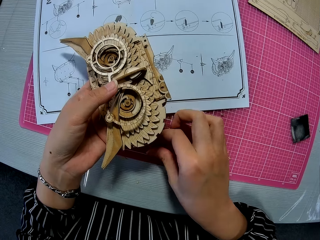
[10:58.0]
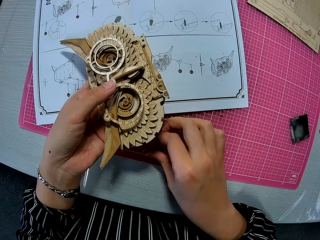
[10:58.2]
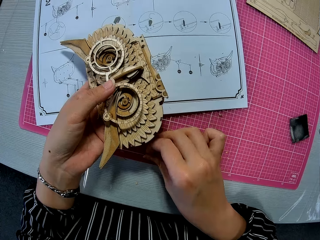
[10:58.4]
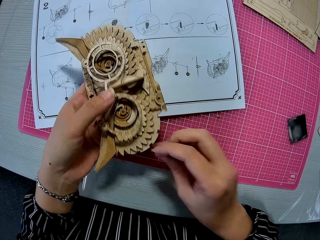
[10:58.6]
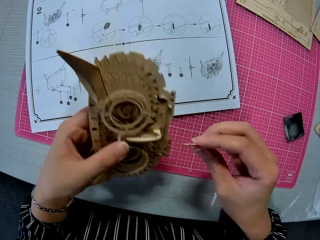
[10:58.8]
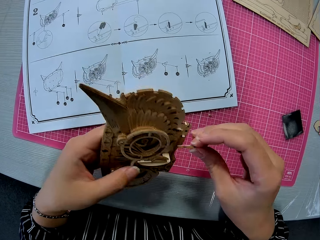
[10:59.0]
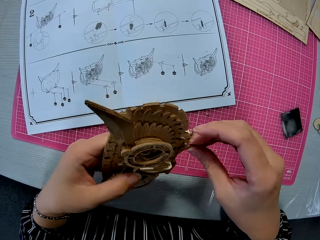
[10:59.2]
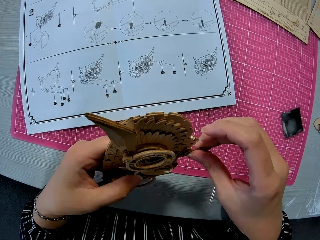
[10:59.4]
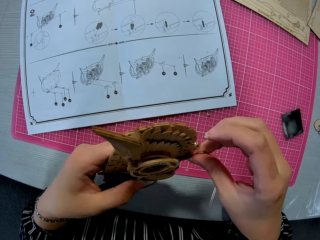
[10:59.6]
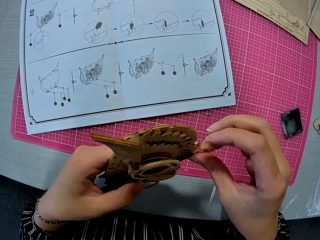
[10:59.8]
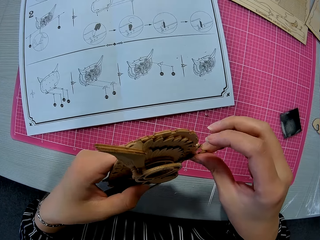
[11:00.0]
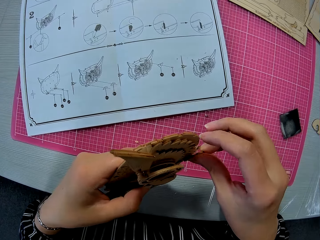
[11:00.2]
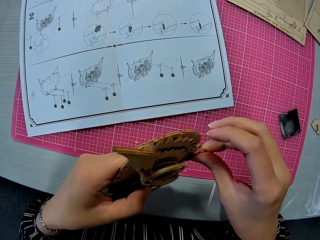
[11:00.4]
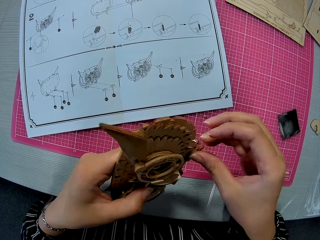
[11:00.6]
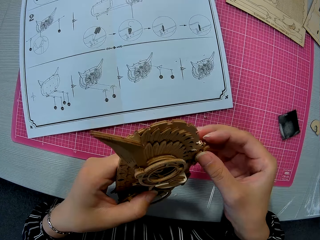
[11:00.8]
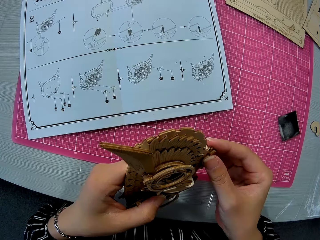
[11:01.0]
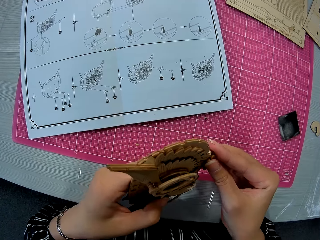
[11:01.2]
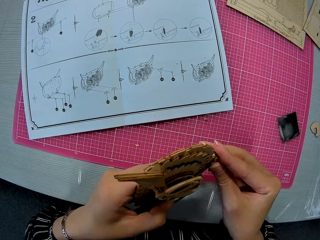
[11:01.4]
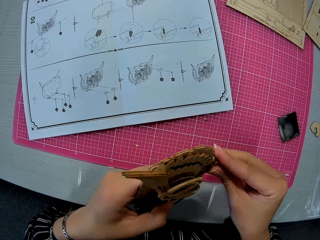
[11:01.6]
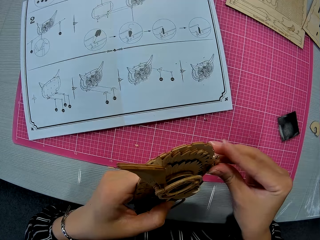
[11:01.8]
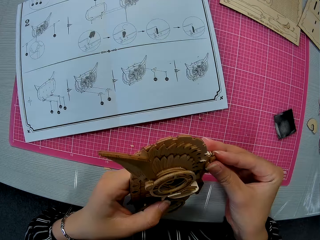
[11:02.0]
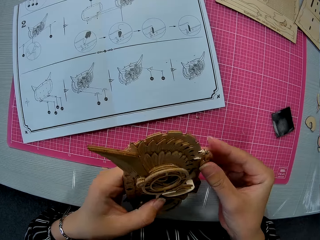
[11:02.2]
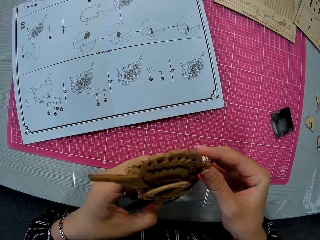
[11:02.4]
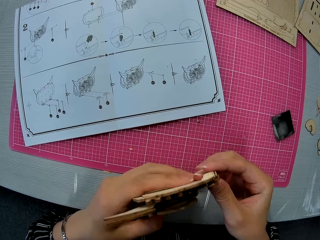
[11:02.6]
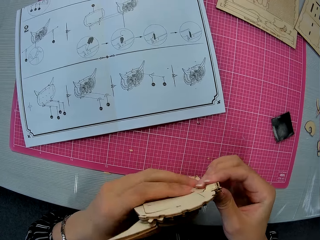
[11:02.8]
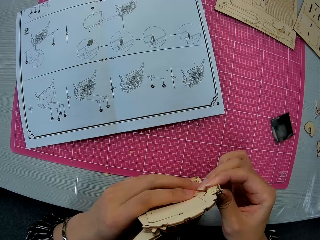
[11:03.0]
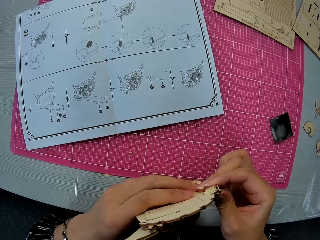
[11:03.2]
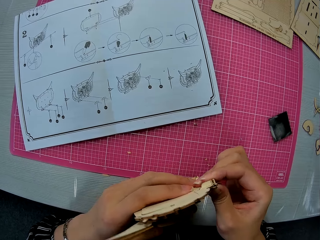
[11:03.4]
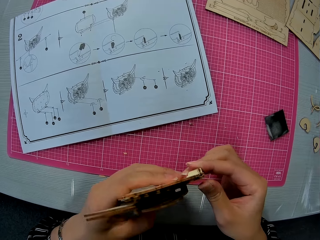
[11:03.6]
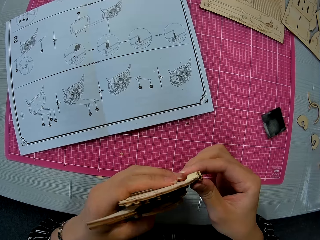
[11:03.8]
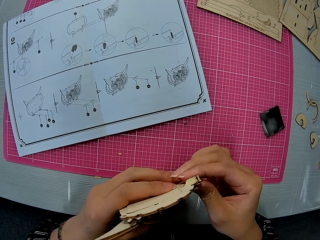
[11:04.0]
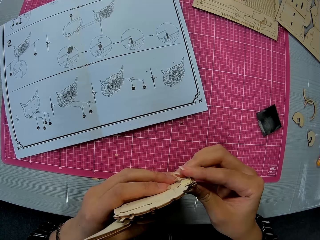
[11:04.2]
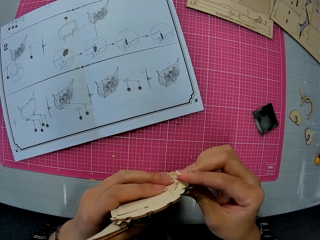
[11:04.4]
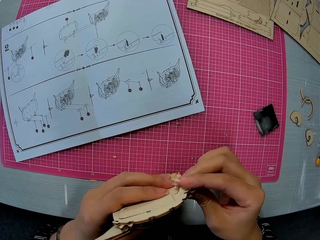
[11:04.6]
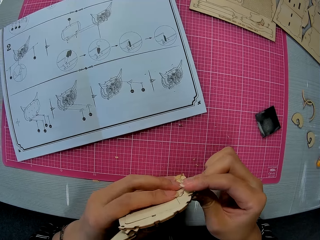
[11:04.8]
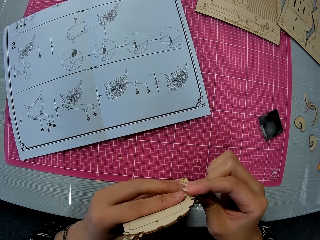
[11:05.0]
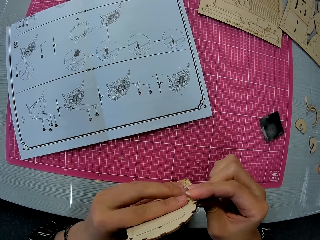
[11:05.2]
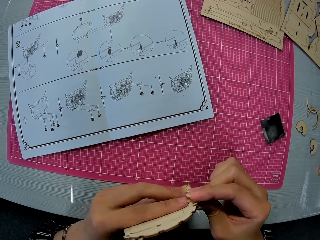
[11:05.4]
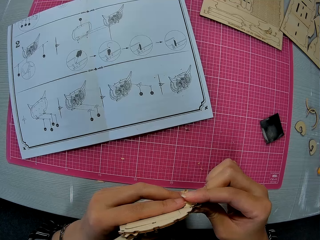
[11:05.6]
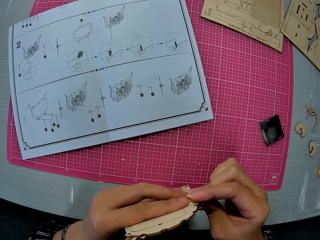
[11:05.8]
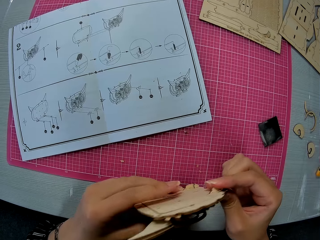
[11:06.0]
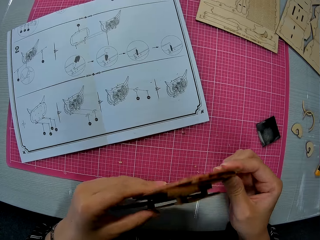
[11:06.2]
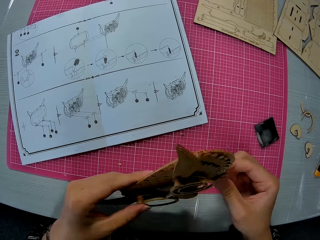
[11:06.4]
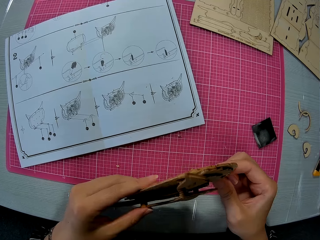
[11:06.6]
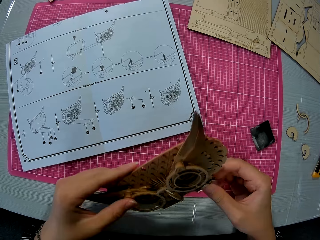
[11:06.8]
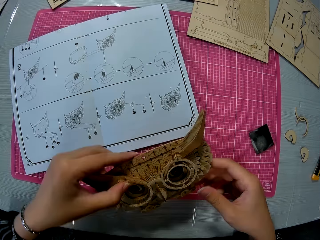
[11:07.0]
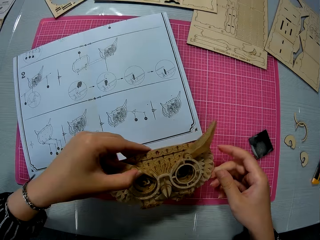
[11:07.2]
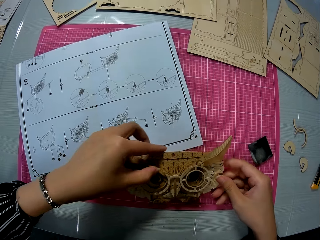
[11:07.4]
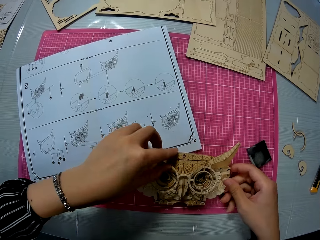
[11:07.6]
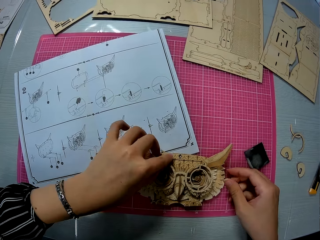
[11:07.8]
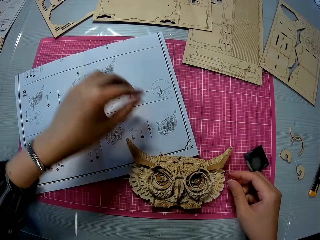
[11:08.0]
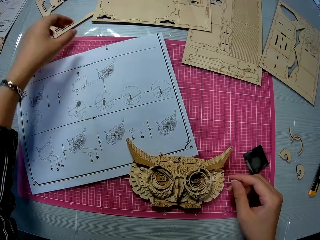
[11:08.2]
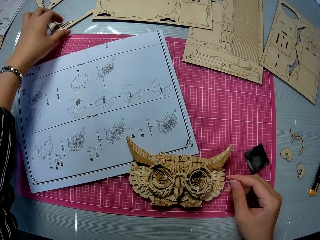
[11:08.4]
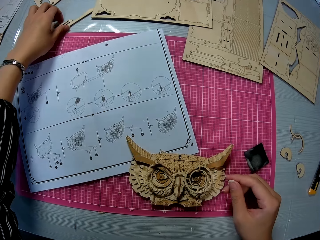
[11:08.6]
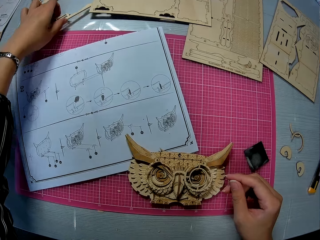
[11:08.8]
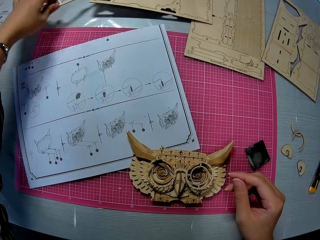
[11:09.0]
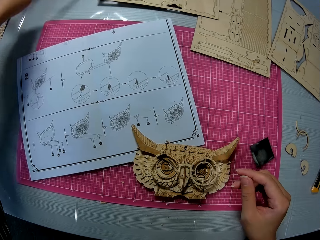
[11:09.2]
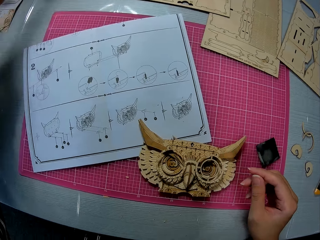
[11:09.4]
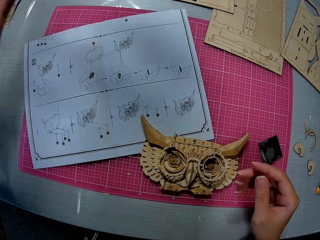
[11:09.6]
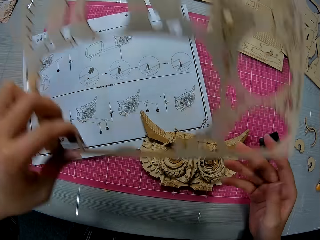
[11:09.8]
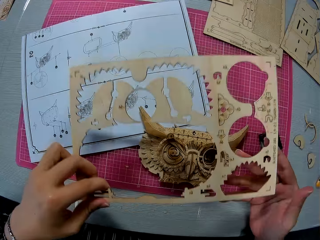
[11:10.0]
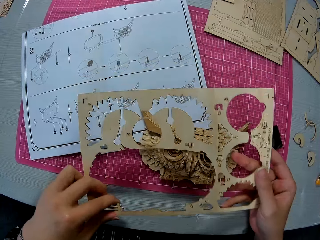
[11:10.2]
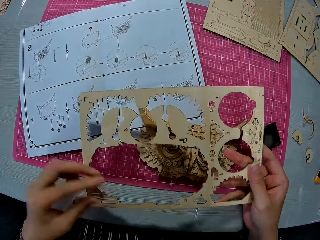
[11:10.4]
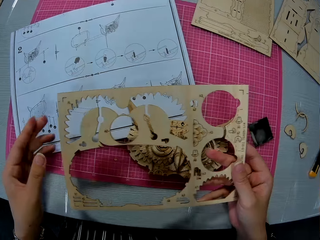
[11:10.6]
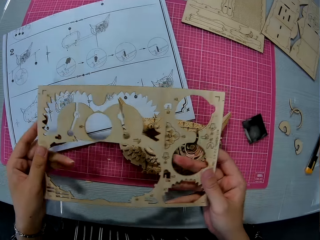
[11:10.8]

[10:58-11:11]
The camera wearer turns a piece of the owl wood puzzle. They insert the small wooden piece or laser cut craft in the assembled wooden puzzle piece. They press the laser cut craft to the piece of the owl wood puzzle. They turn the piece of the owl wood puzzle. They press the piece of the owl wood puzzle. They turn the piece of the owl wood puzzle. They drop the assembled wooden puzzle piece on the cutting mat. They pick up a wooden puzzle sheet on the table.

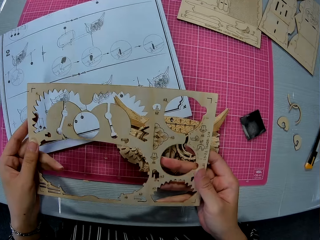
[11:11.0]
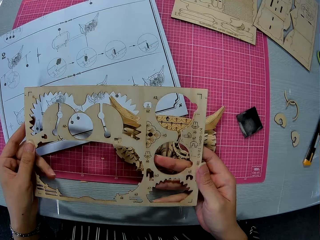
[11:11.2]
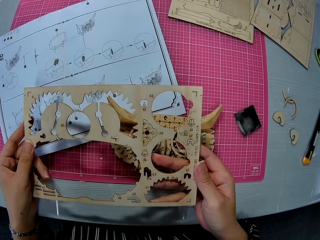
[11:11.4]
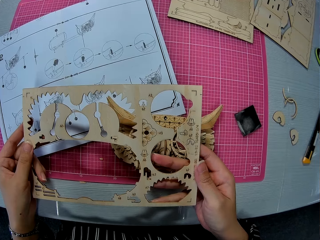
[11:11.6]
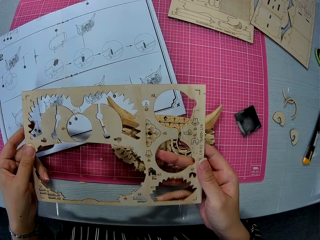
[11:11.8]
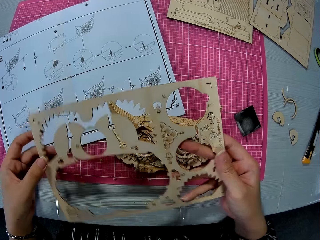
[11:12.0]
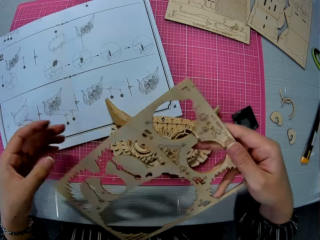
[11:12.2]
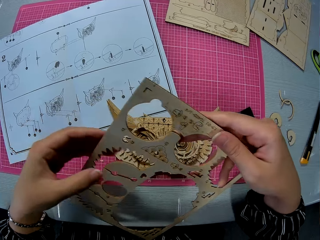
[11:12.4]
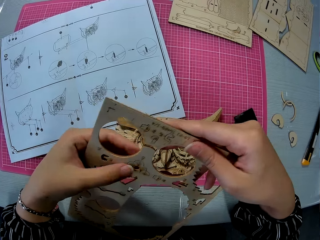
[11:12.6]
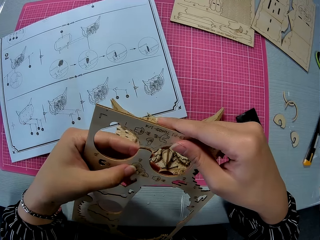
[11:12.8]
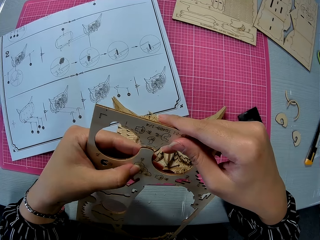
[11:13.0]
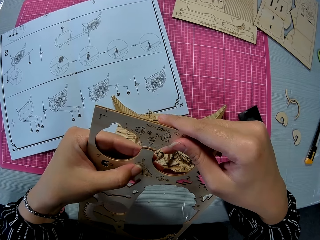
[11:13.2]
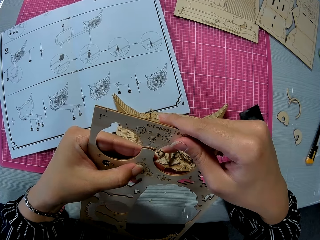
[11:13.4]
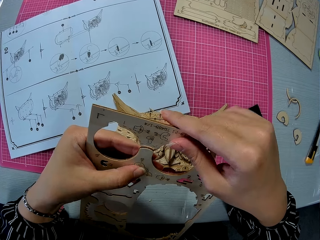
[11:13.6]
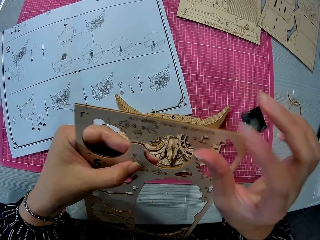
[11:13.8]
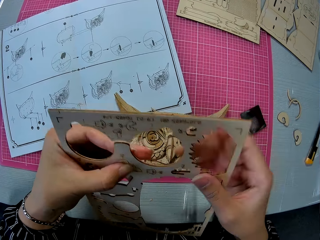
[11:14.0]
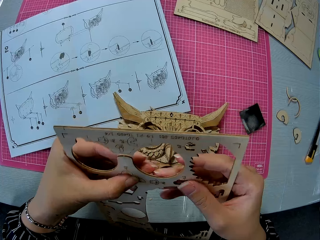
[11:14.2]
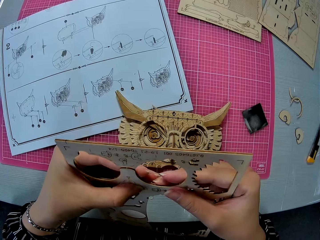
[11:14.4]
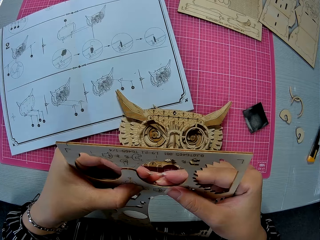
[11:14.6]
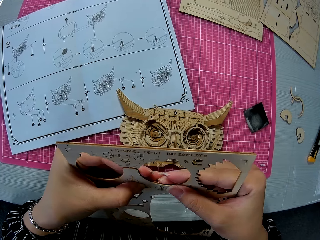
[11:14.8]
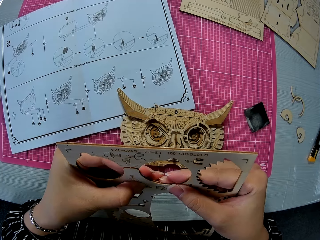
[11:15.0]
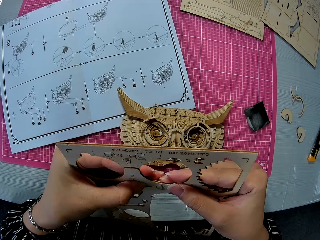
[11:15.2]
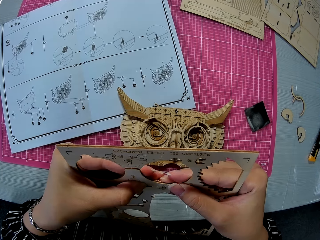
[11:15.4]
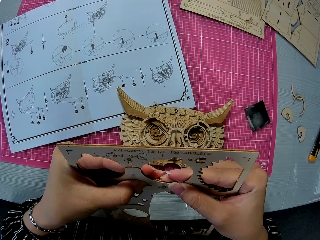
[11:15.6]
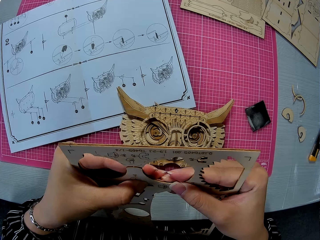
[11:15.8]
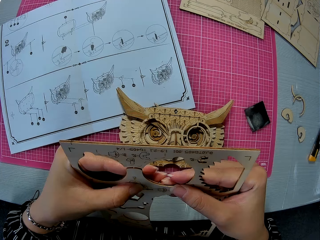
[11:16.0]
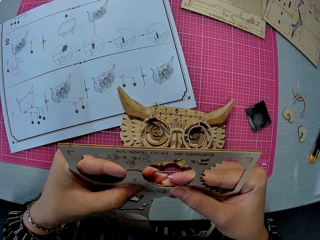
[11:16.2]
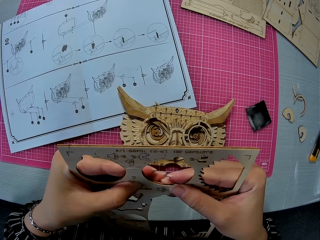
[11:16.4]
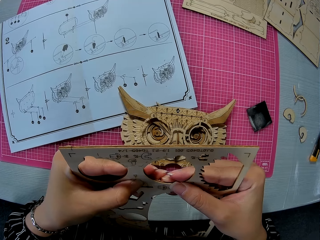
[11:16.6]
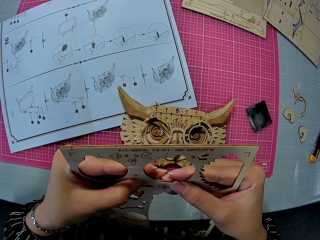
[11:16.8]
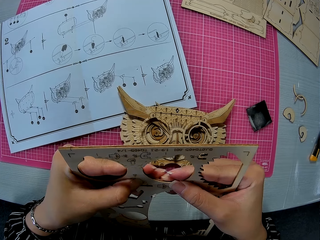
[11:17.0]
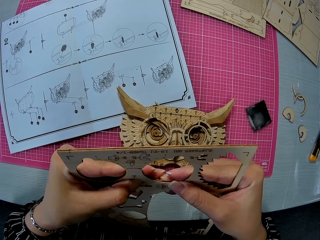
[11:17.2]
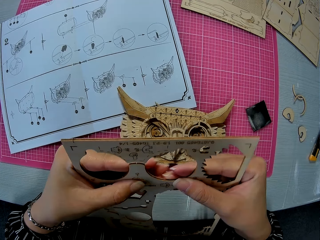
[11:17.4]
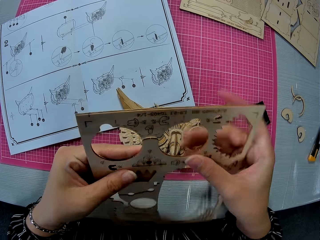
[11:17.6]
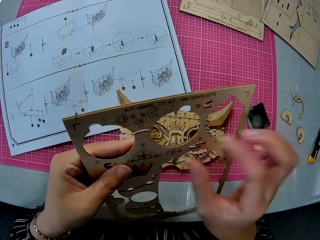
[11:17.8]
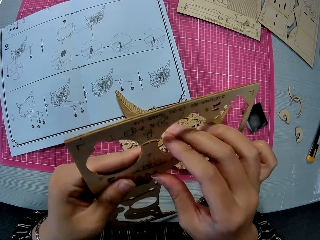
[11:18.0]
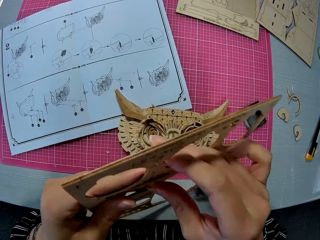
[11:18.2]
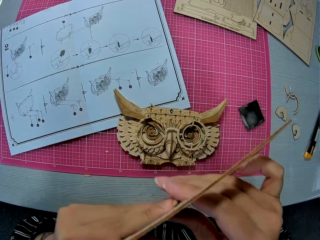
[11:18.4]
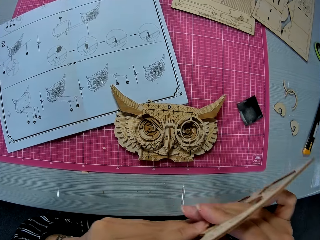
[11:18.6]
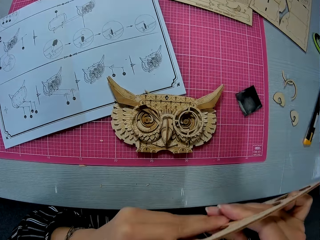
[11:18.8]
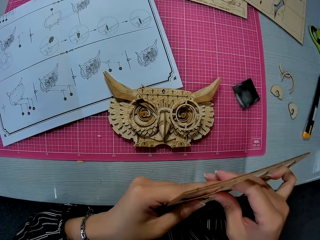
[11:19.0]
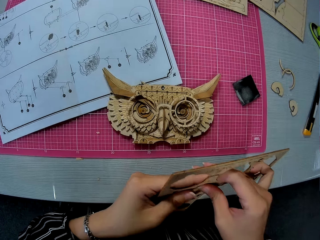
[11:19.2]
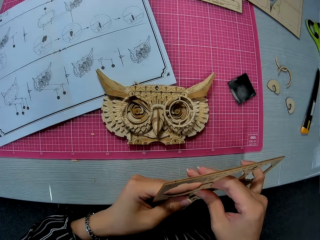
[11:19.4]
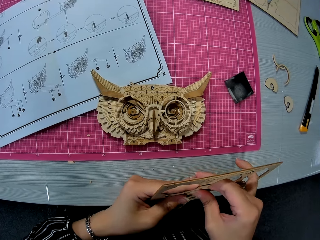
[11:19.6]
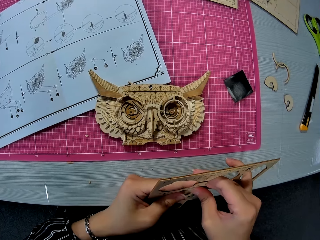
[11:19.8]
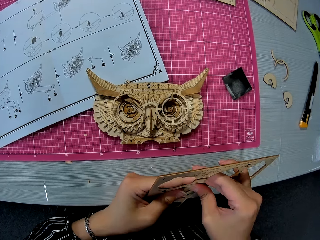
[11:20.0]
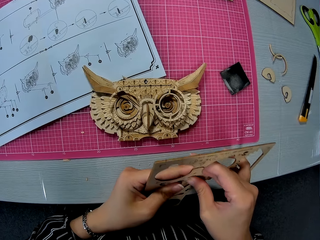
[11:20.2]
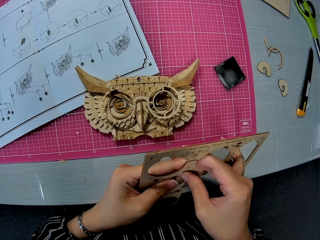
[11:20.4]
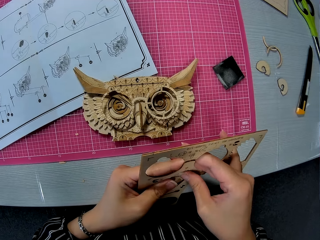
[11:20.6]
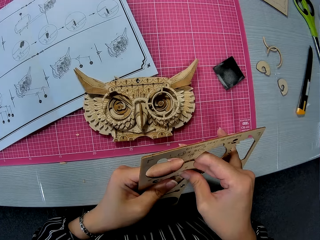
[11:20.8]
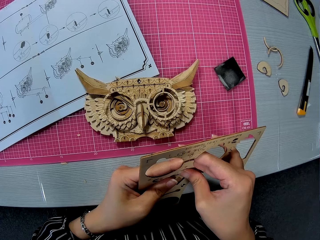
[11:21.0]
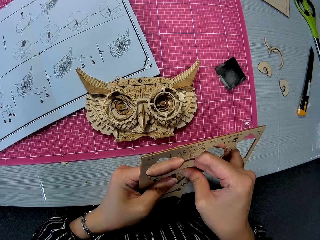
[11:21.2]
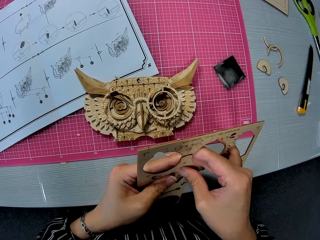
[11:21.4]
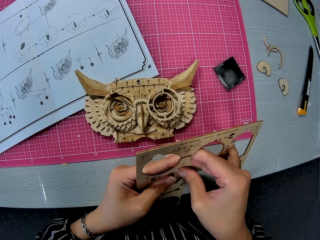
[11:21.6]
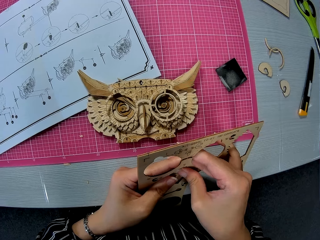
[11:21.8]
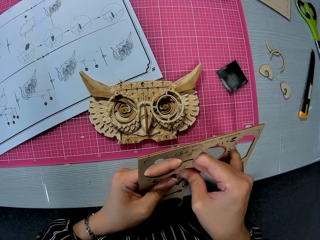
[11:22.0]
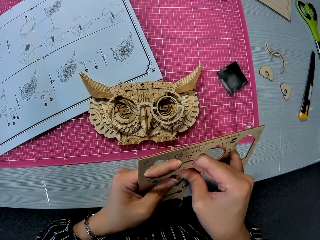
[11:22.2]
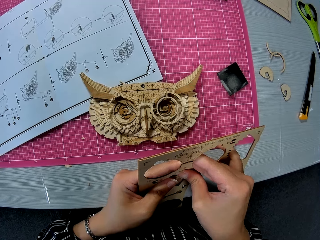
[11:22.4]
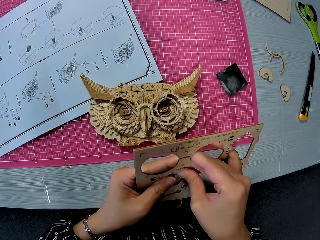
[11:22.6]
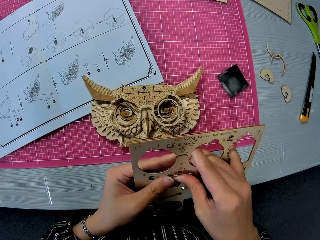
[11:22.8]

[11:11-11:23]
The camera wearer moves the laser cut craft kit. They turn the laser cut craft kit. They pick out a small piece from the wooden puzzle sheet. They press the laser cut craft kit. They remove one hand from the laser cut craft kit. They turn the laser cut craft kit, move the laser cut craft kit and press the laser cut craft kit.
